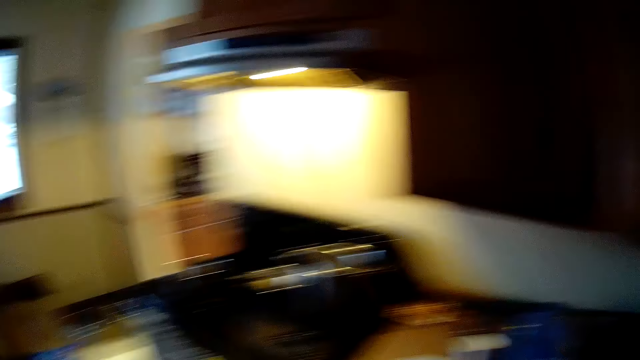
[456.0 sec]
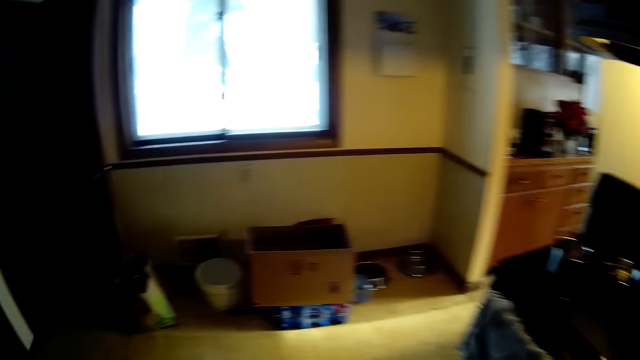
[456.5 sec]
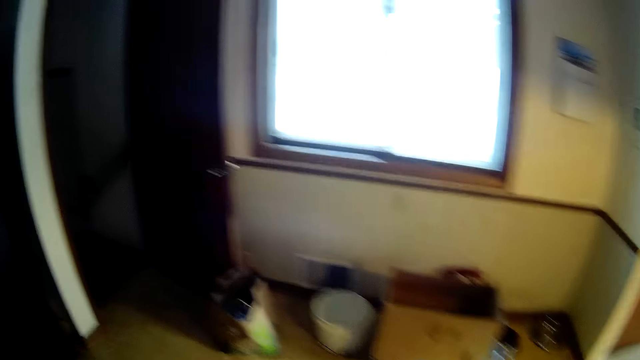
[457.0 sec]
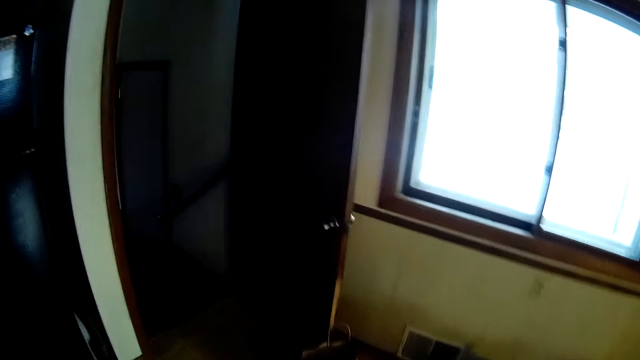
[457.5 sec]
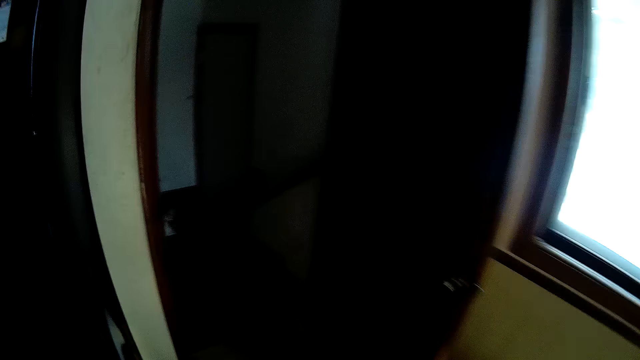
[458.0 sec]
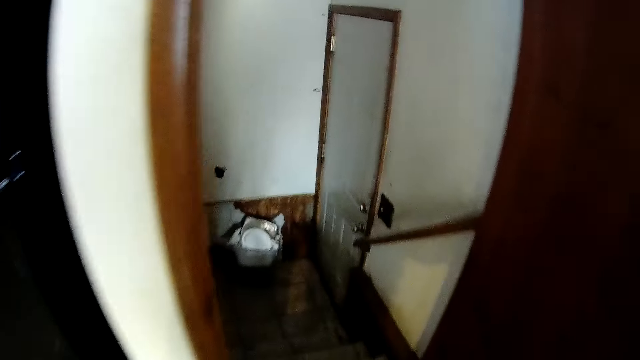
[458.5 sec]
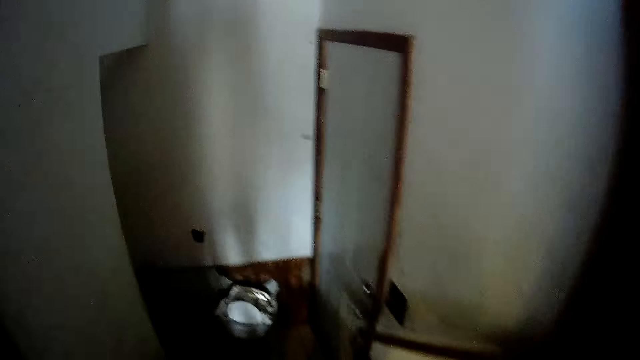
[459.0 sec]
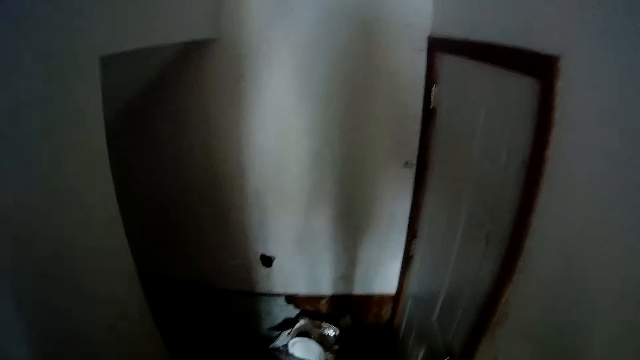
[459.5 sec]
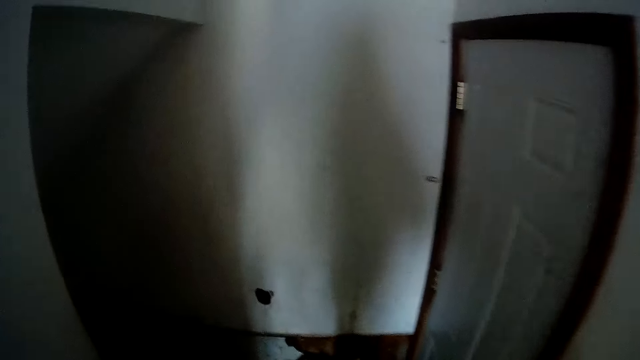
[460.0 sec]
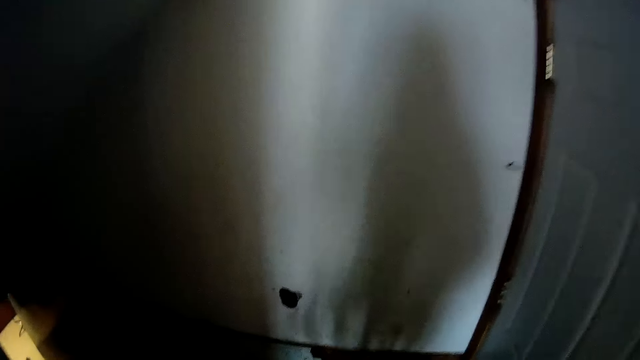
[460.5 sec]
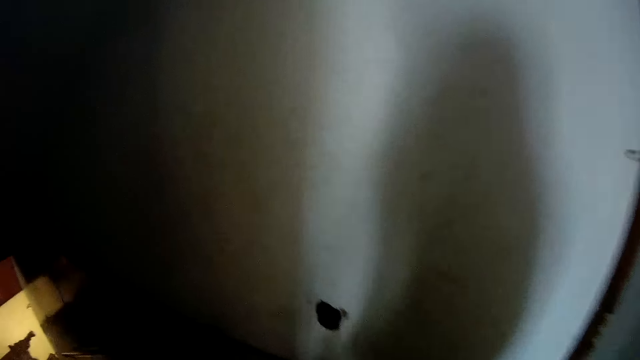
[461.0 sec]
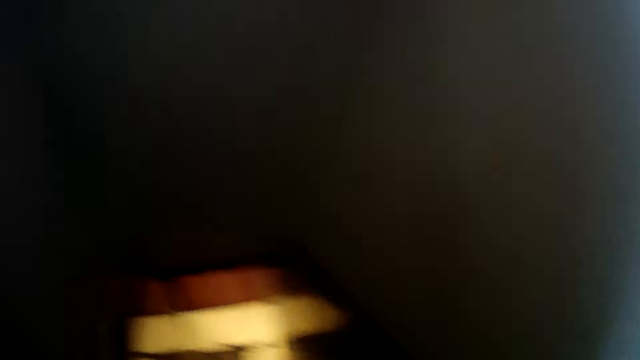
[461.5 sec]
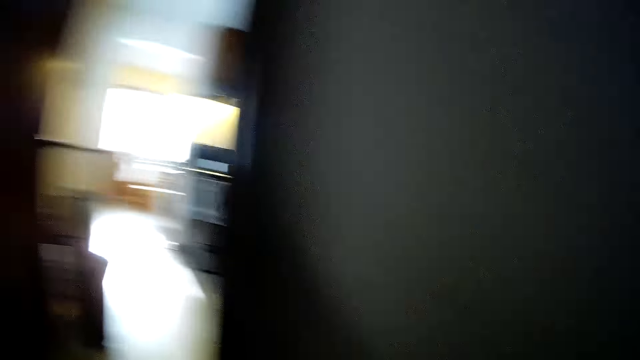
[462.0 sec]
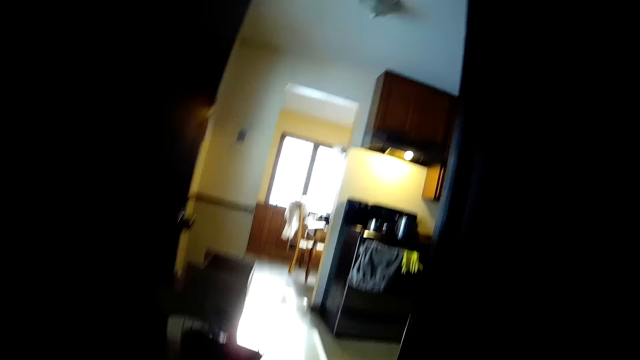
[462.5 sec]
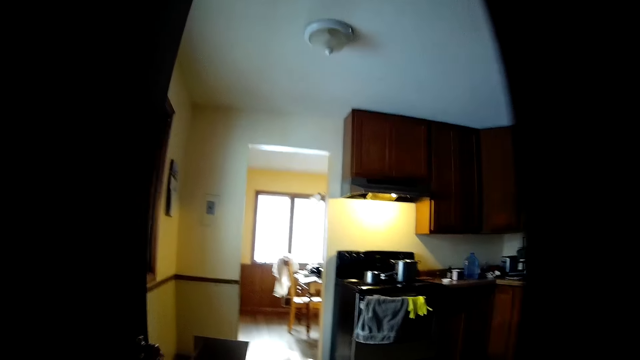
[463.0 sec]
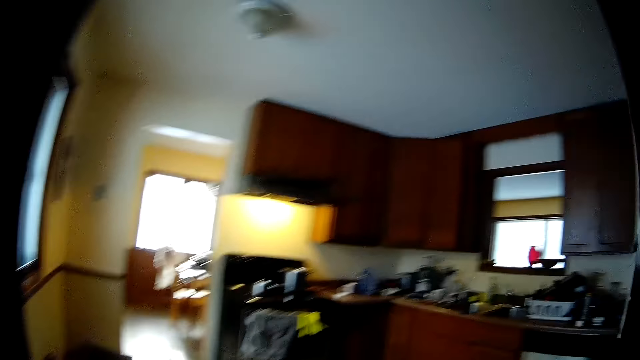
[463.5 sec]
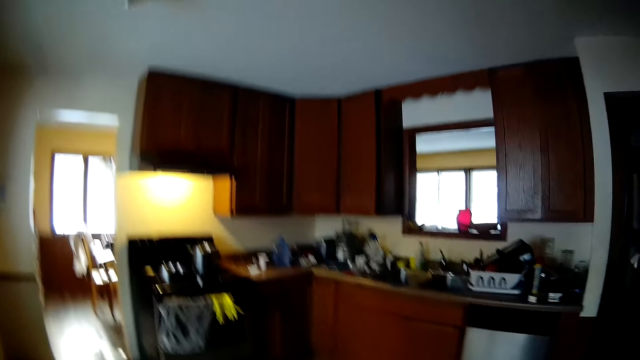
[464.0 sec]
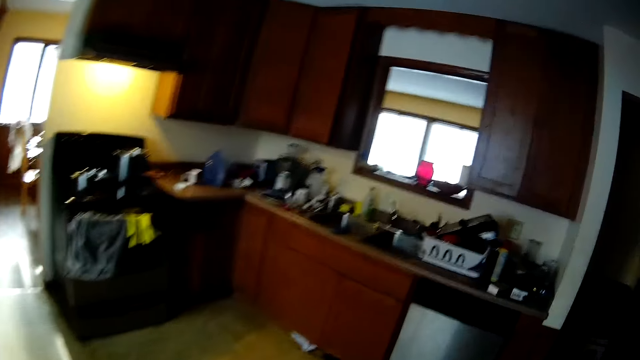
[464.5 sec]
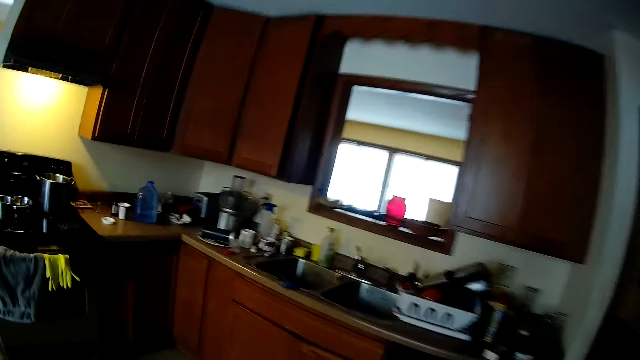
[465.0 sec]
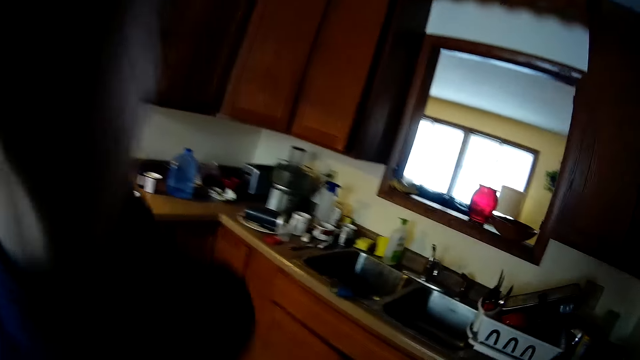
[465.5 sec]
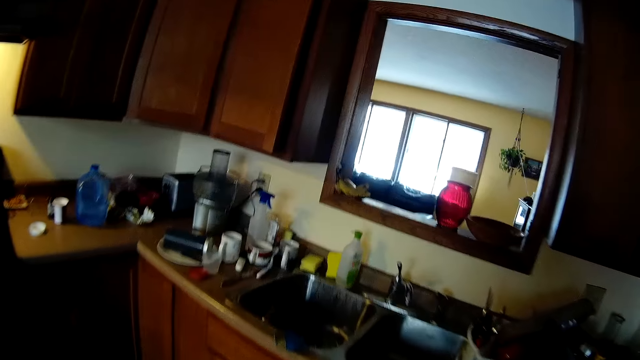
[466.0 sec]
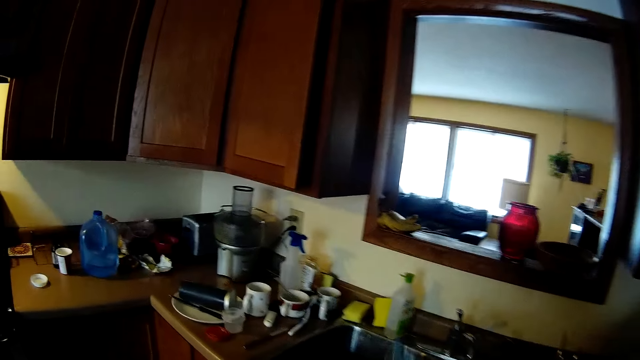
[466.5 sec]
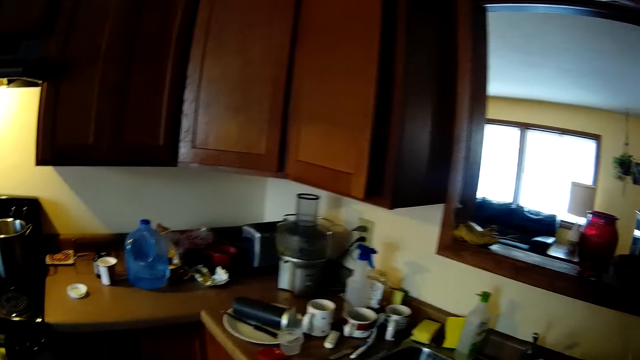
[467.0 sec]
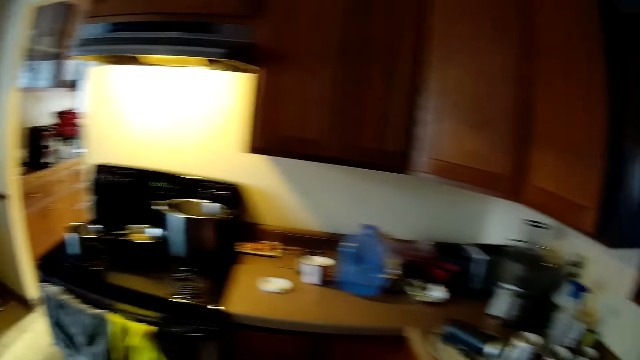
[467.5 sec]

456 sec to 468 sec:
The camera wearer walks out of the kitchen. She walks into the kitchen. She adjusts her camera with her left hand.

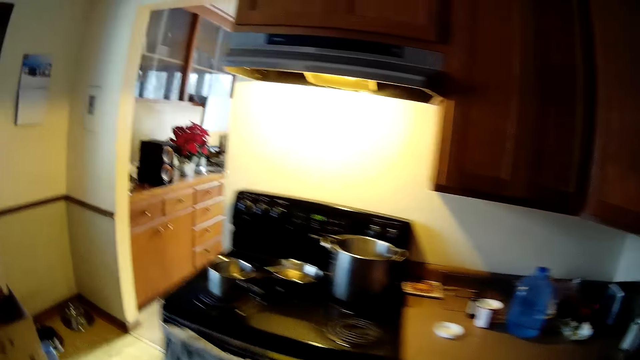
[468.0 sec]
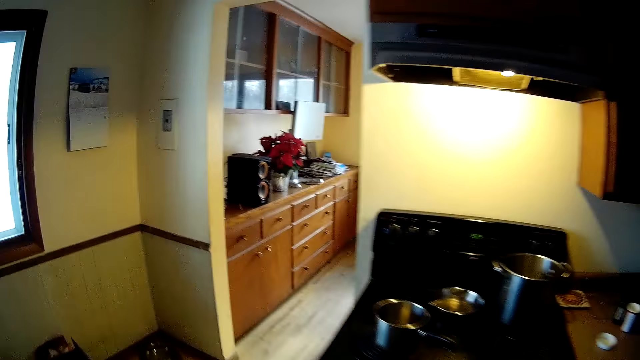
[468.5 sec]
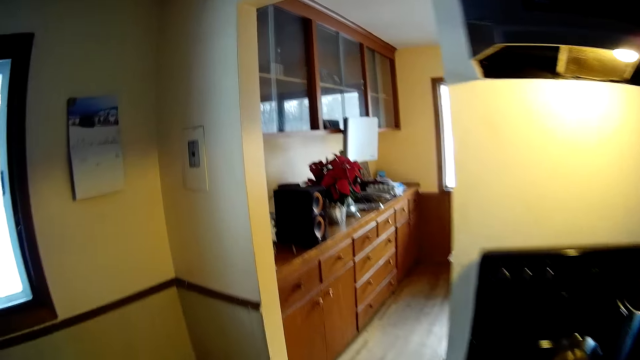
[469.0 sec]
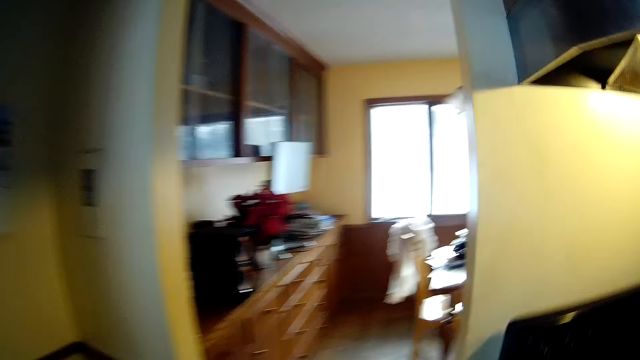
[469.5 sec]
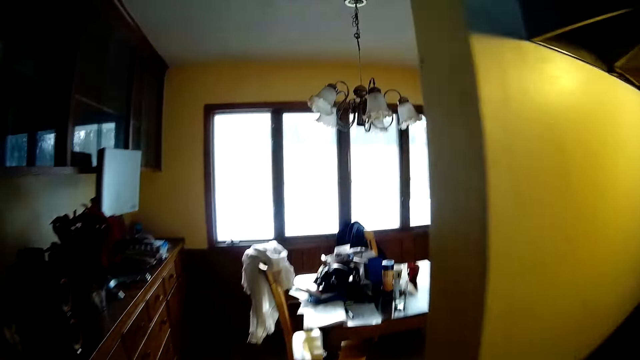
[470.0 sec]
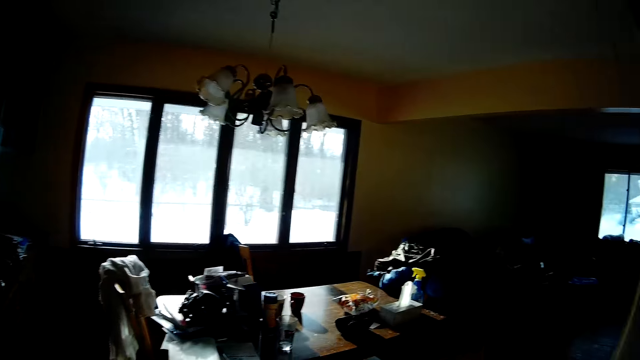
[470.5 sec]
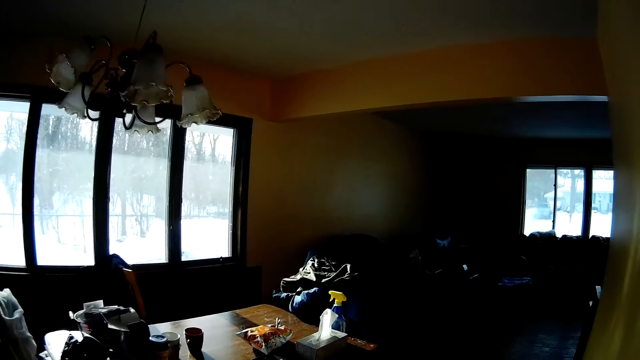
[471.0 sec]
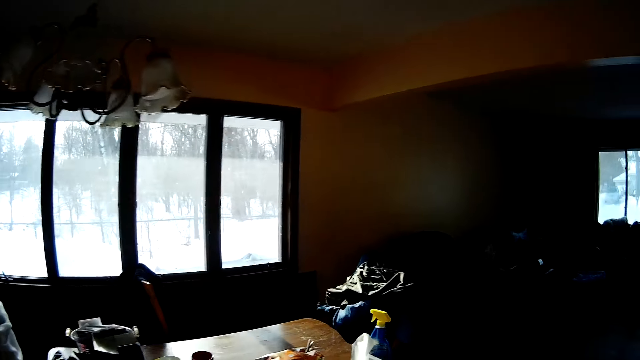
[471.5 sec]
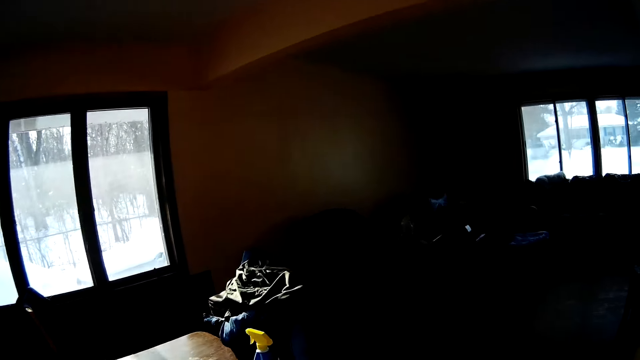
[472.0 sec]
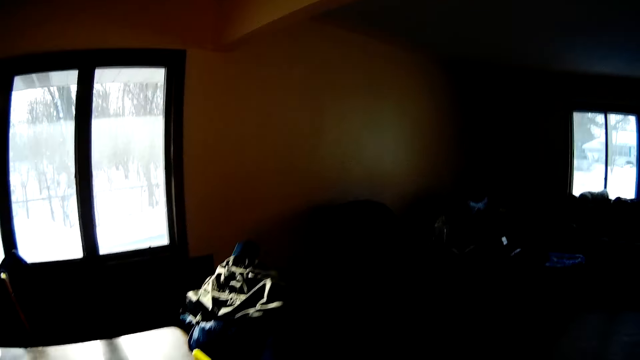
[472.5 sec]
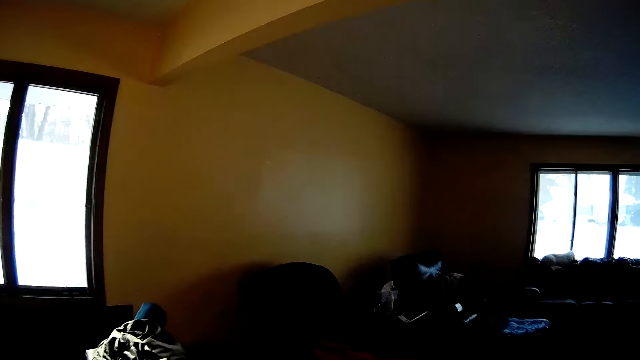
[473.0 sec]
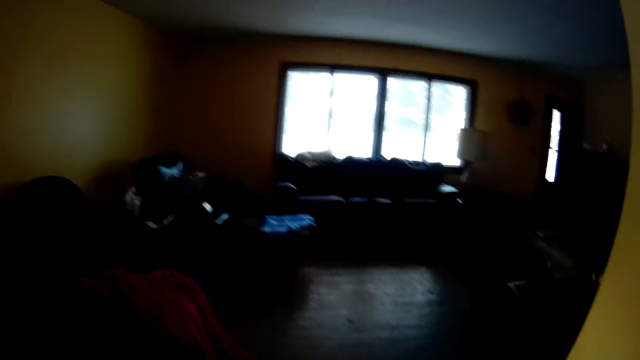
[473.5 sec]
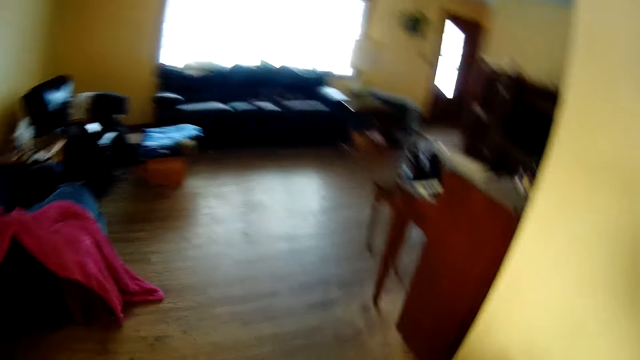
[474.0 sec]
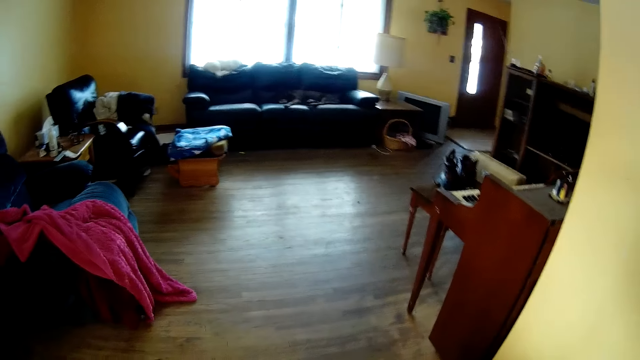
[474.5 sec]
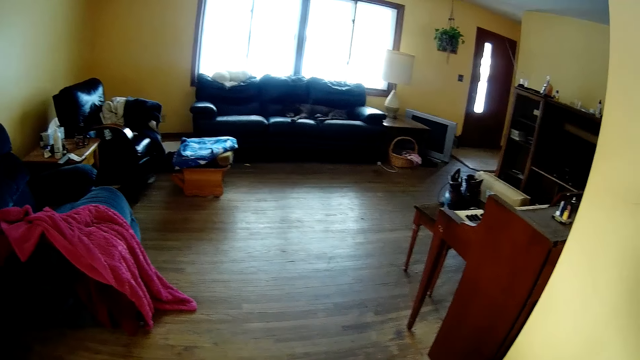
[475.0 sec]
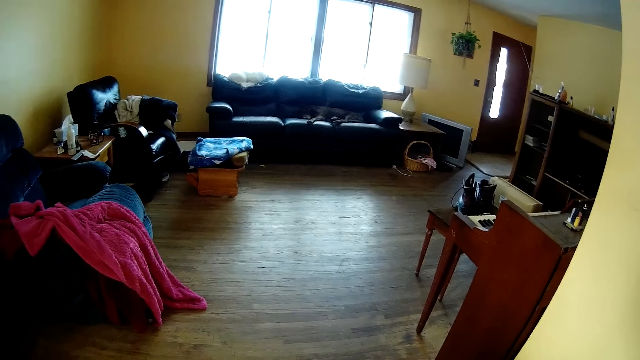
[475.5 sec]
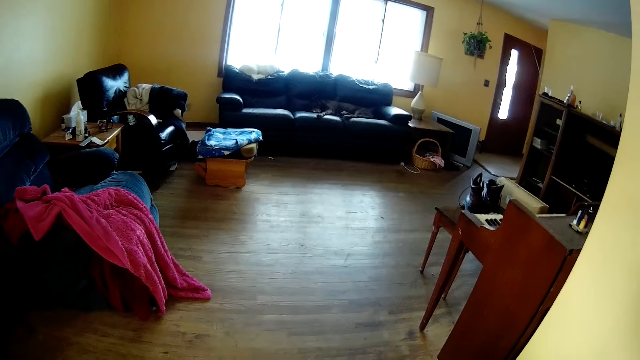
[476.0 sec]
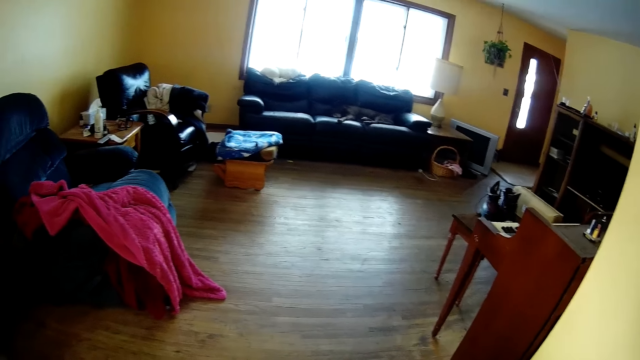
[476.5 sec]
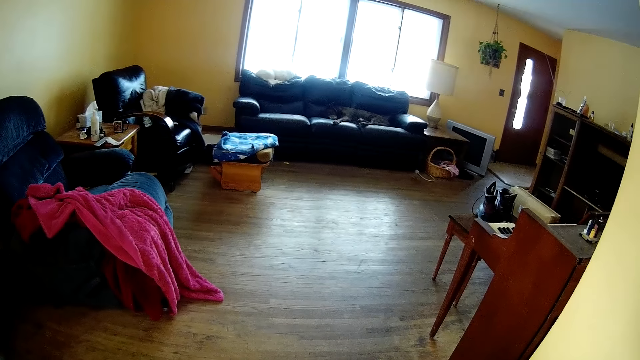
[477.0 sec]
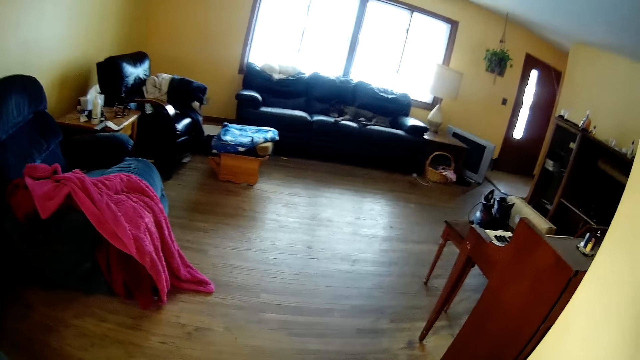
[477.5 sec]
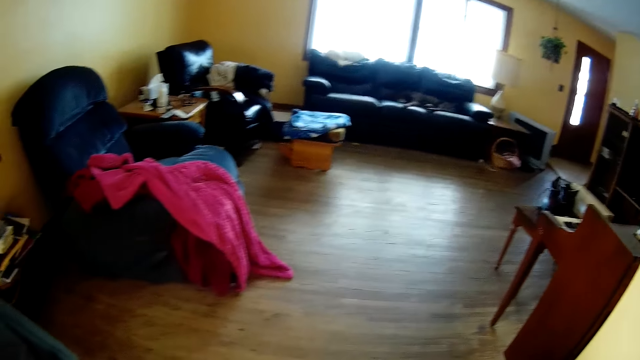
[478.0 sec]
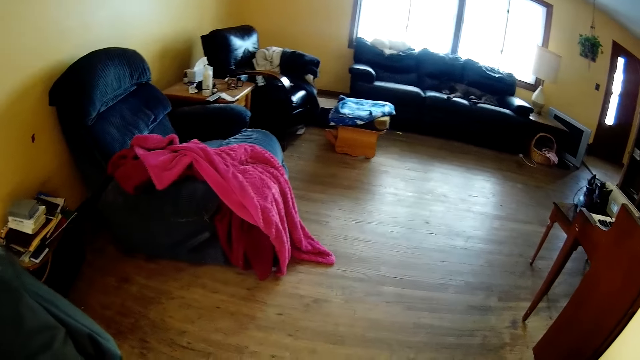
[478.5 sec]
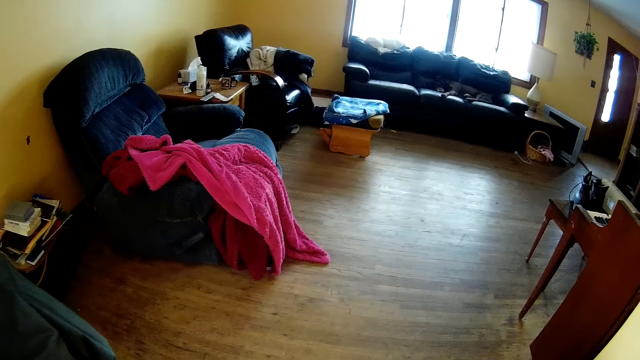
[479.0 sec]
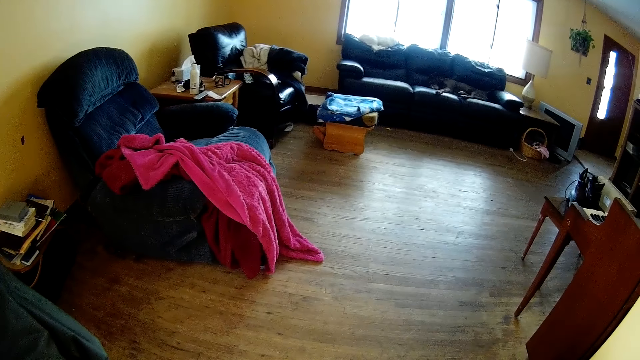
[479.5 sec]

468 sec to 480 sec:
The camera wearer walks around the house. She turns on a switch on the wall with her right hand.
